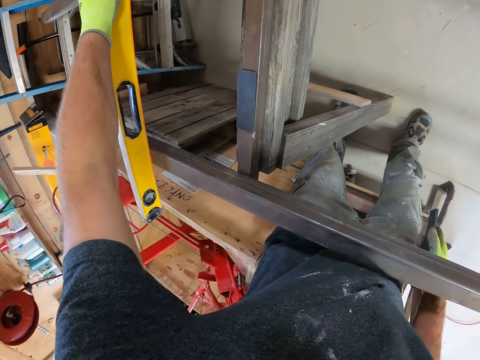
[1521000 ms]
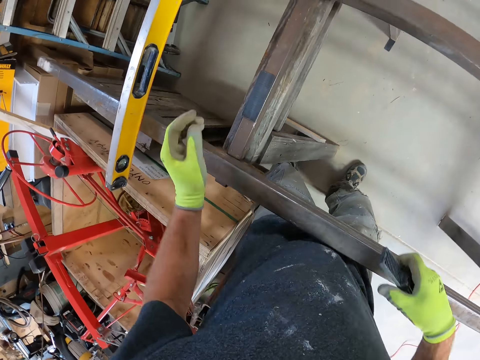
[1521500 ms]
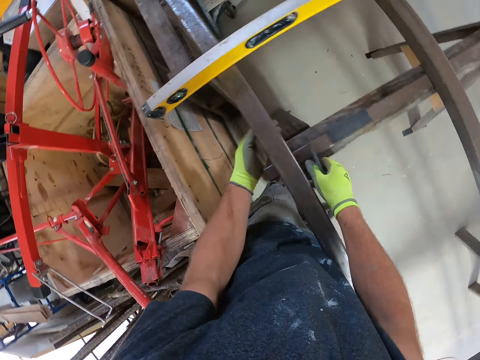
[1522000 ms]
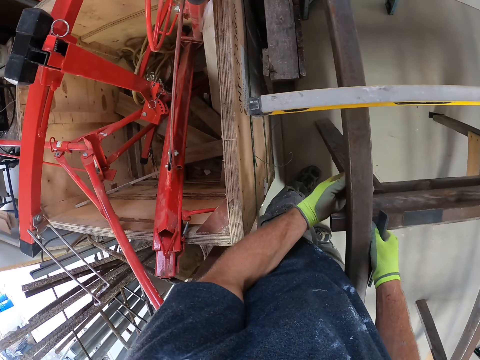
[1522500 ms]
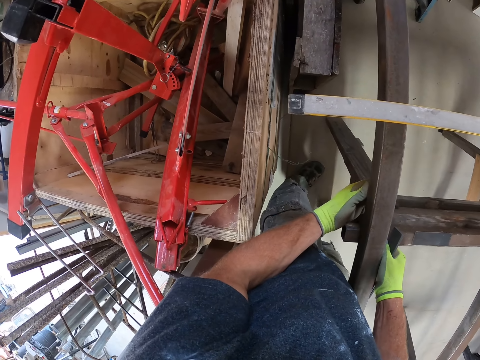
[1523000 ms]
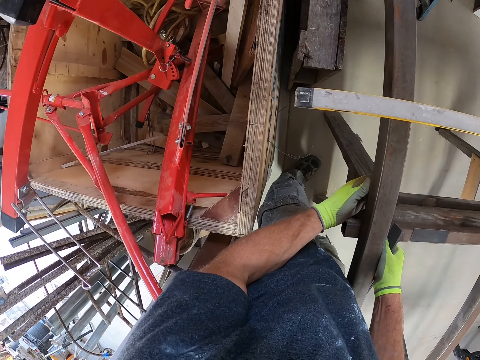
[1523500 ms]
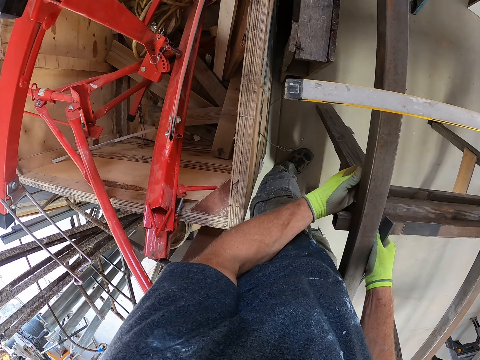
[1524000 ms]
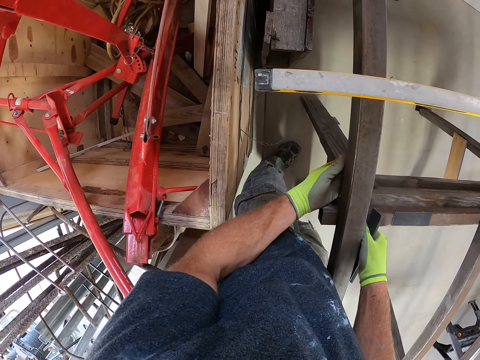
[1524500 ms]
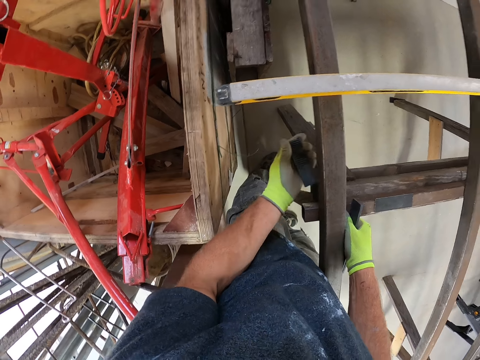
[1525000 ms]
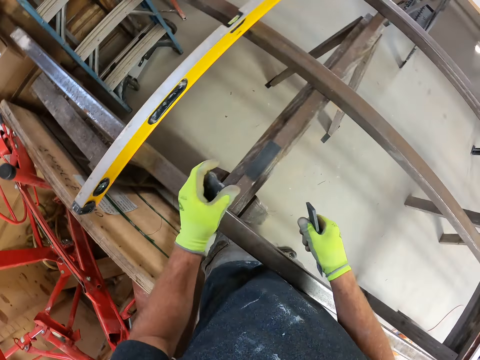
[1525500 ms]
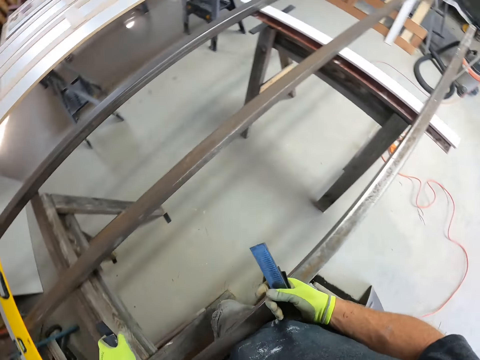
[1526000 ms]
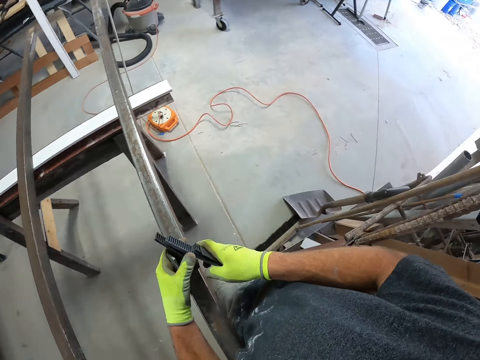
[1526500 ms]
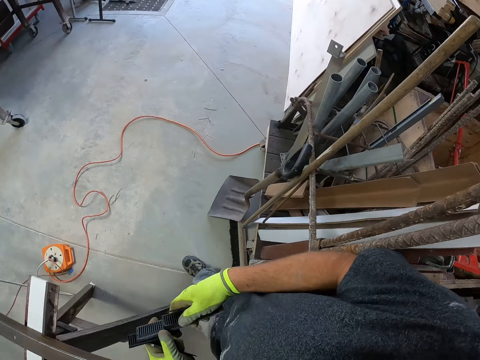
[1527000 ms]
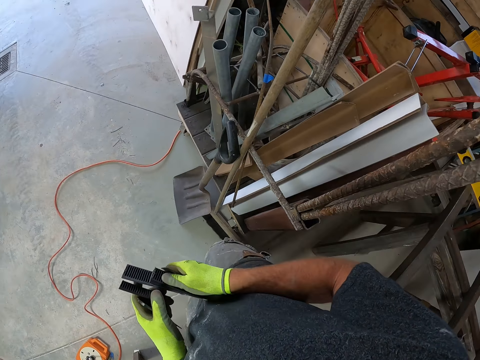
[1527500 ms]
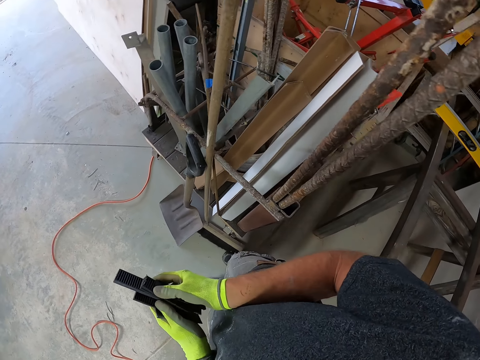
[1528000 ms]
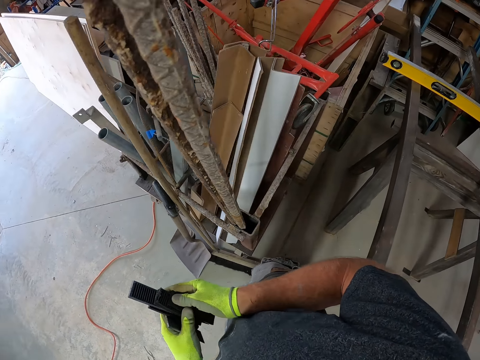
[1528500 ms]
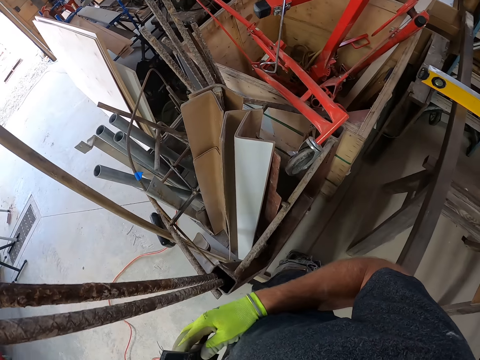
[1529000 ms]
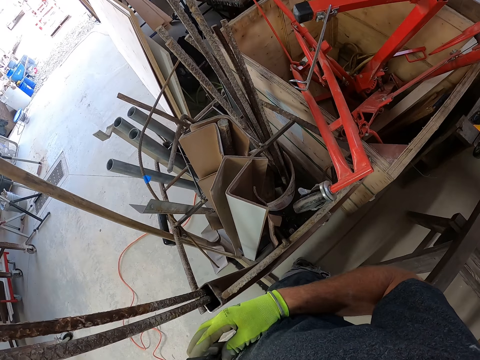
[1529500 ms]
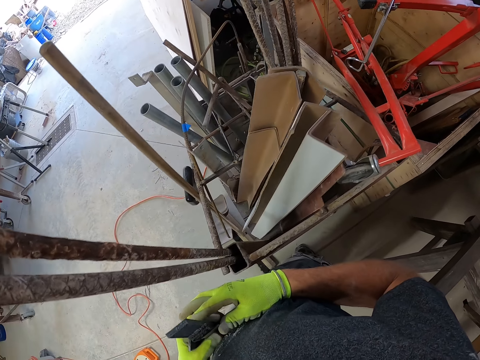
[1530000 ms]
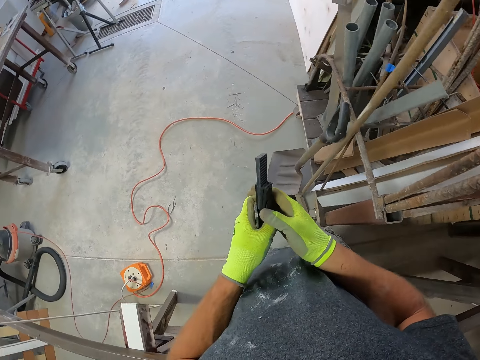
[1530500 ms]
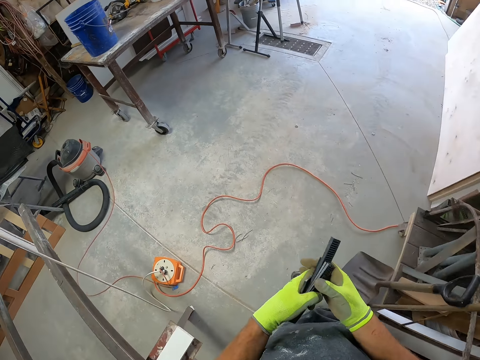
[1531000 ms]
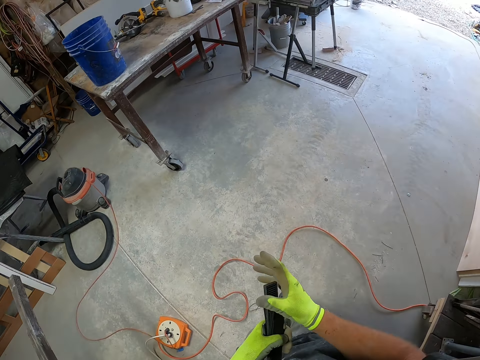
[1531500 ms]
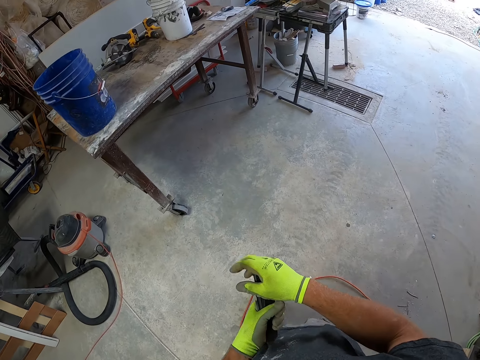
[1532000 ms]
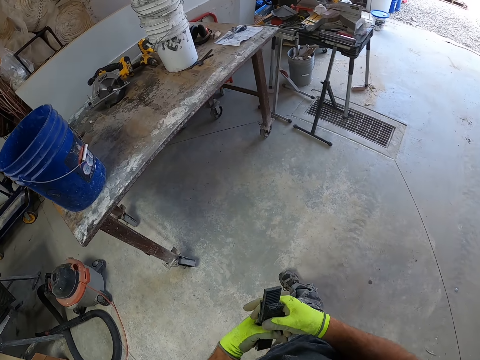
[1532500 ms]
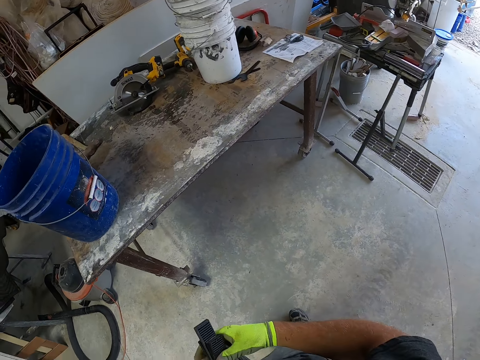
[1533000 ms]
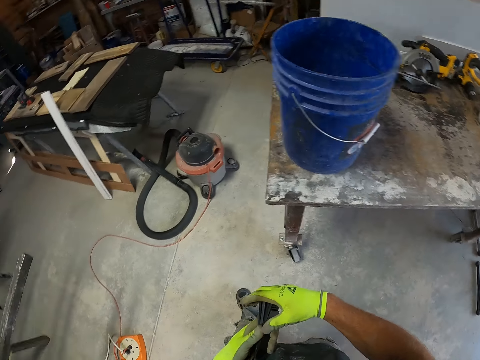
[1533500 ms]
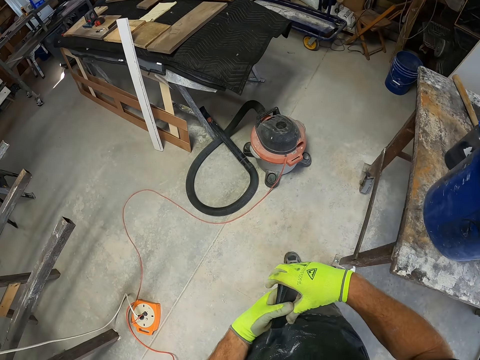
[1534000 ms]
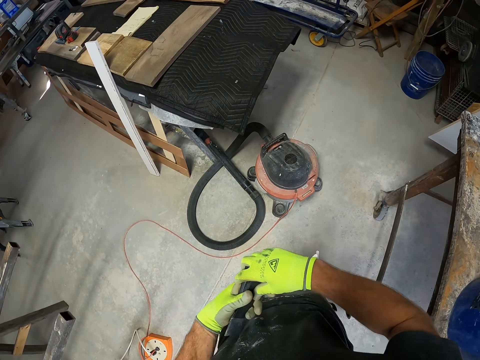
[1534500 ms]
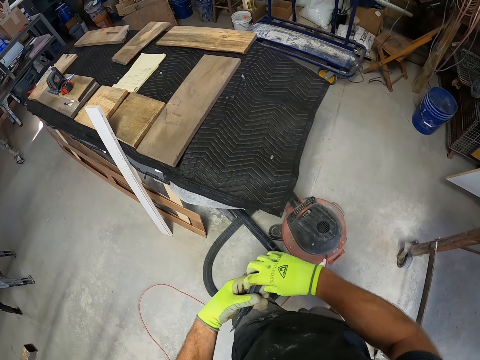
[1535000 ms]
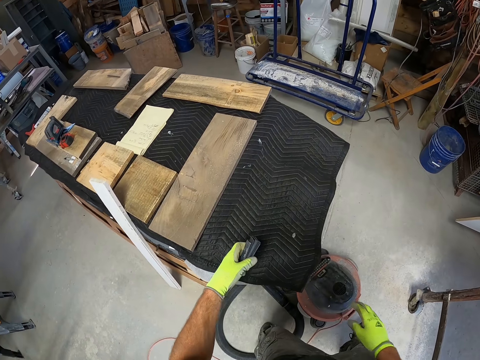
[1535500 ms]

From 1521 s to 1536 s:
The camera wearer removes the slate from underneath the iron. They touch the metal. They walk in the workshop.

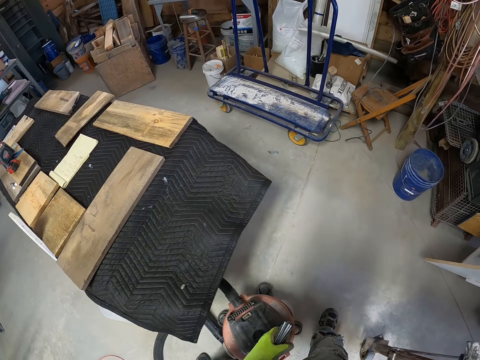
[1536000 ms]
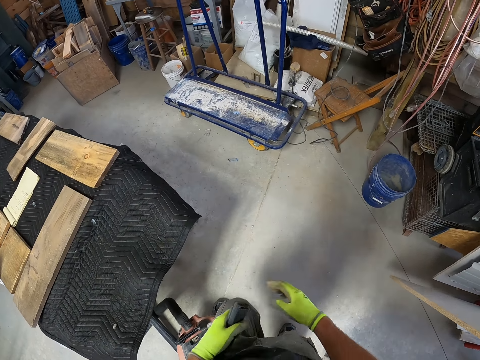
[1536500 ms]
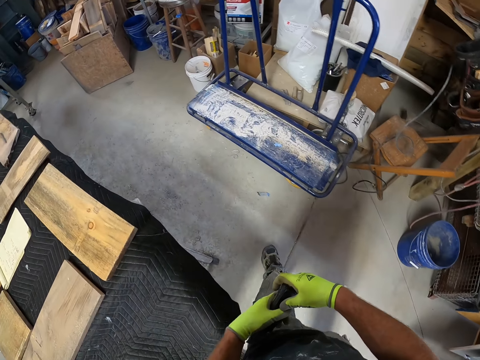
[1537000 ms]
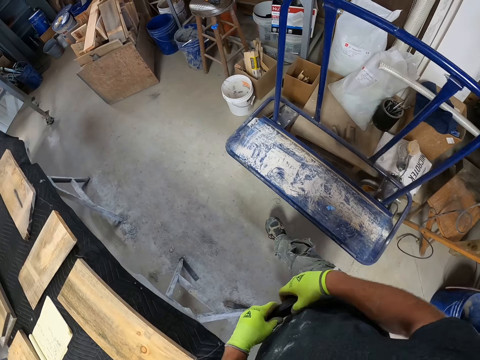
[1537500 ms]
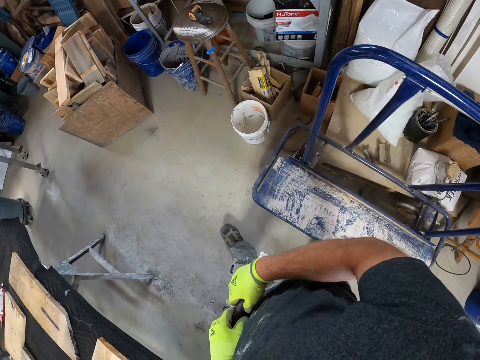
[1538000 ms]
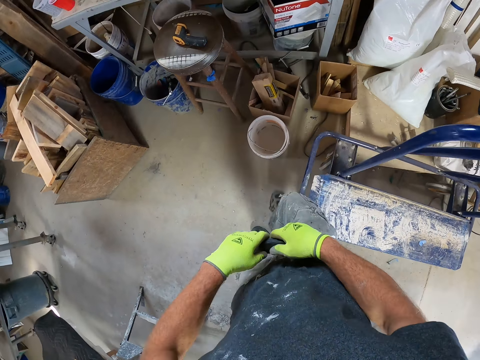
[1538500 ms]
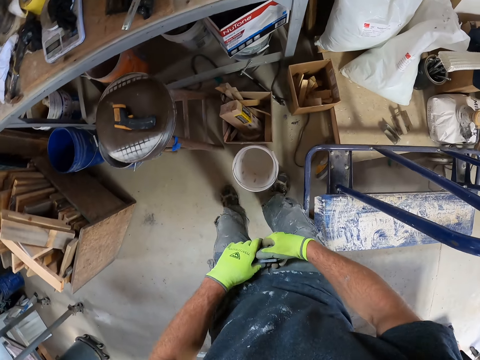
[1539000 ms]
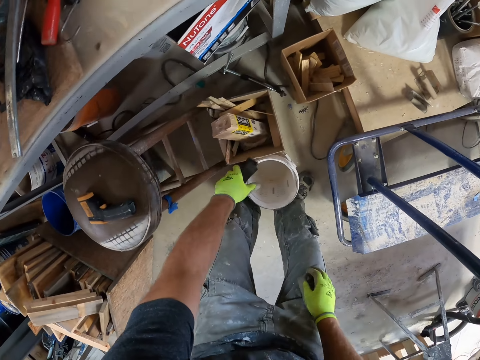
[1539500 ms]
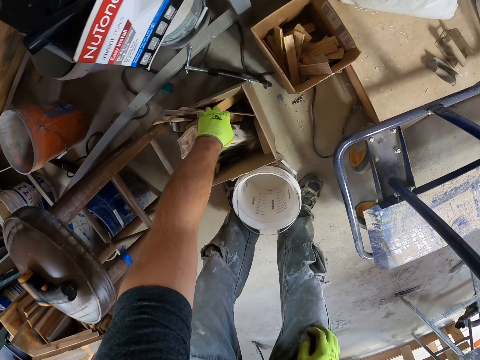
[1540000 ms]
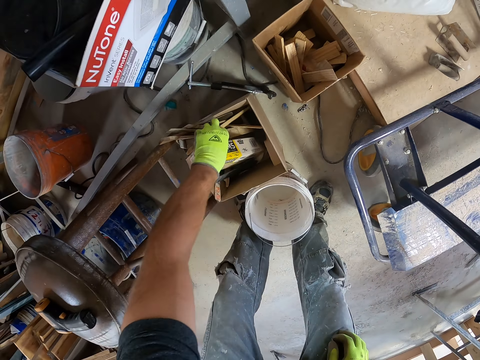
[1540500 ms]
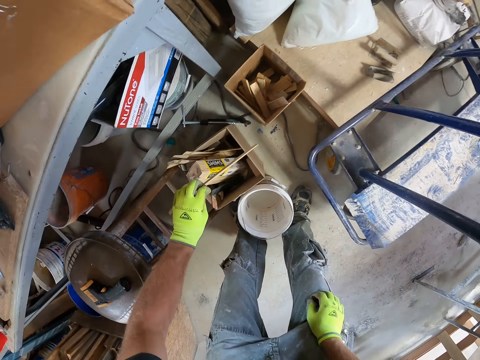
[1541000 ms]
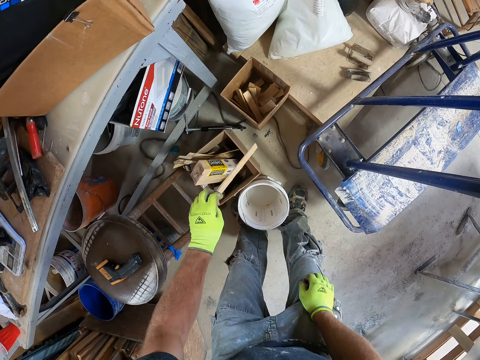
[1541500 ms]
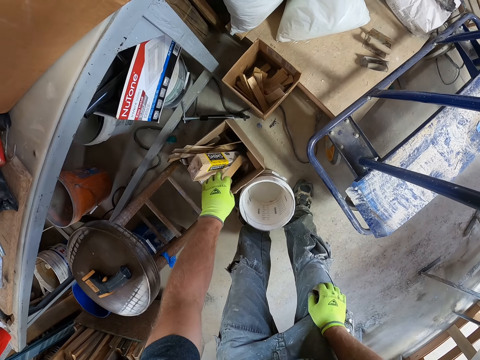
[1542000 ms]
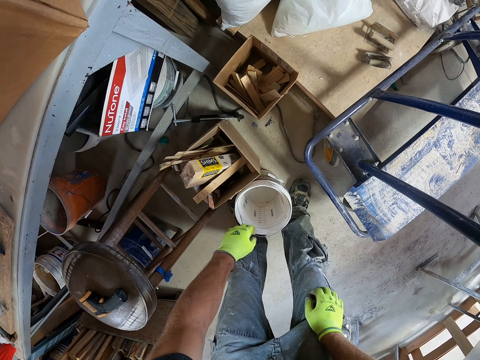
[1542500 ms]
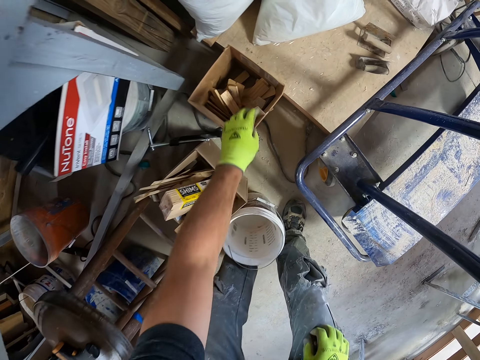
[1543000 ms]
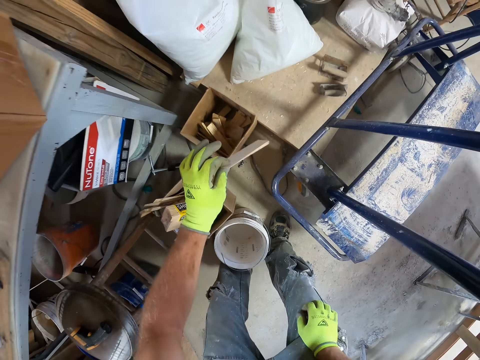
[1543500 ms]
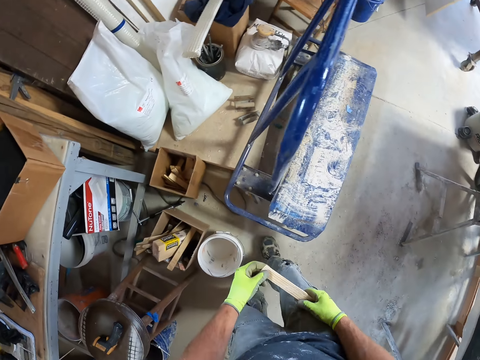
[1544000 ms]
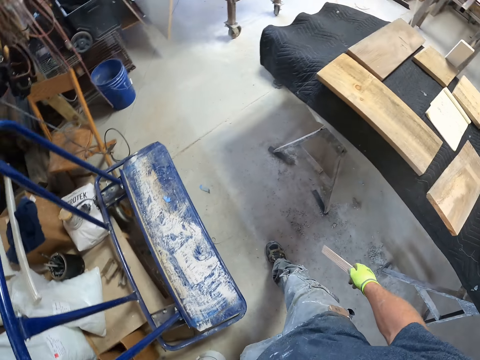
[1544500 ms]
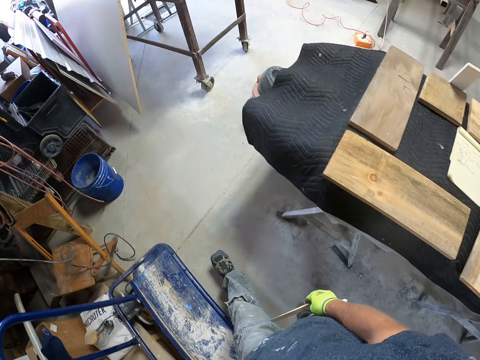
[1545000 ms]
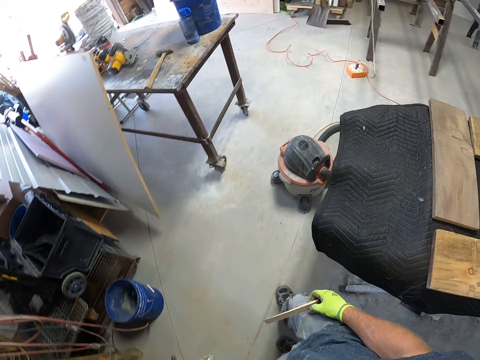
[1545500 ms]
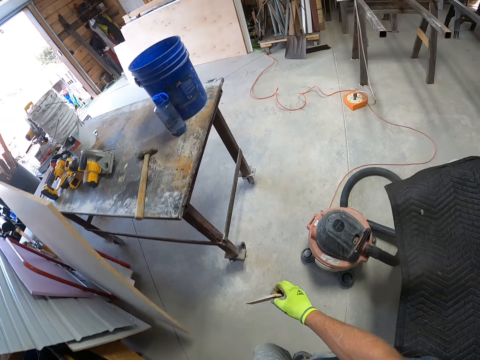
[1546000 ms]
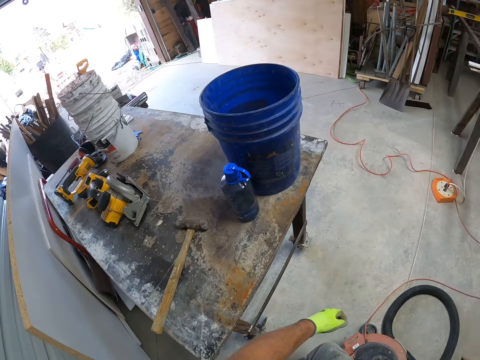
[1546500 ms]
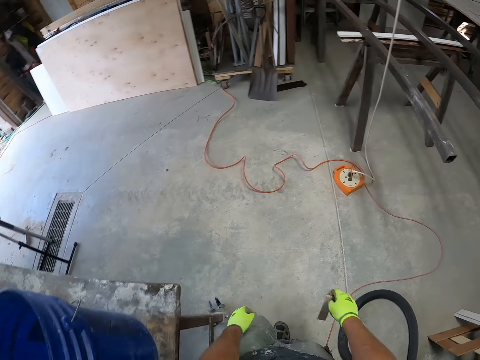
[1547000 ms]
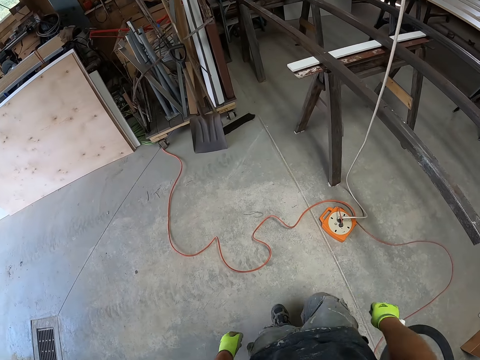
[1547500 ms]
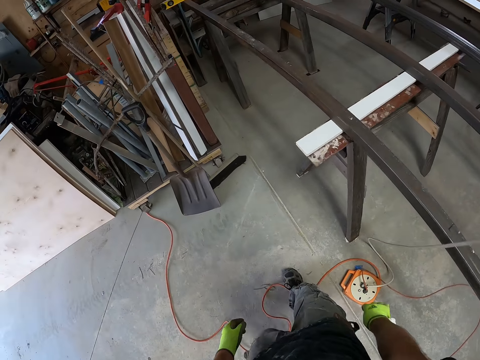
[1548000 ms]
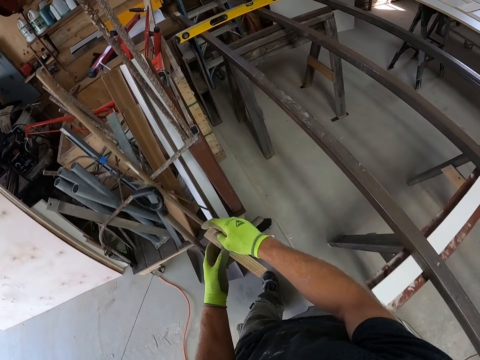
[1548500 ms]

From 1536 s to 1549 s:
The camera wearer puts the bands in the box. They take a piece of wood, and put down the piece of wood. They pick a piece of wood from the wood box. They walk in the workshop.
